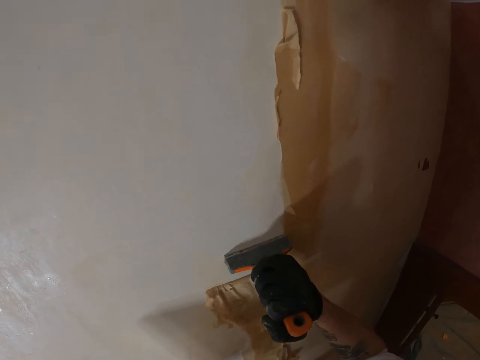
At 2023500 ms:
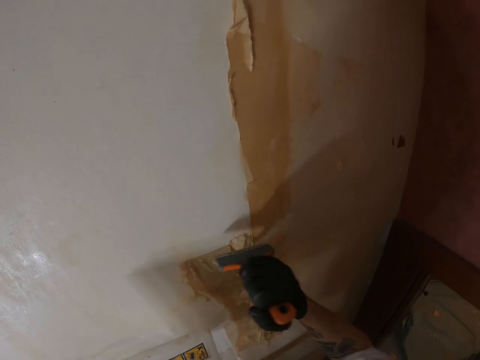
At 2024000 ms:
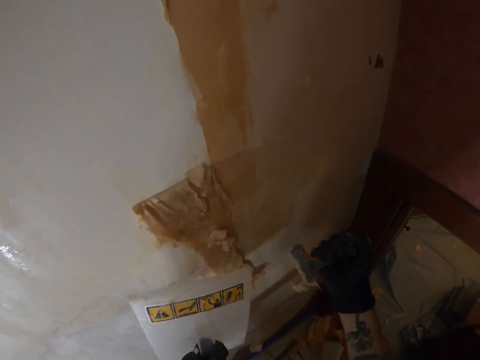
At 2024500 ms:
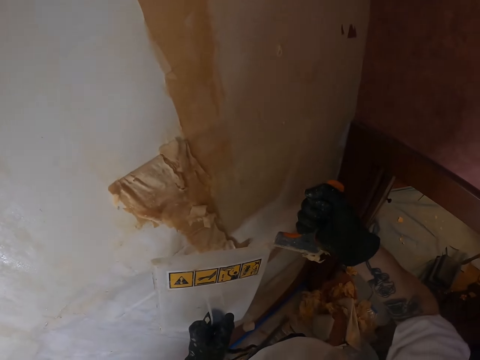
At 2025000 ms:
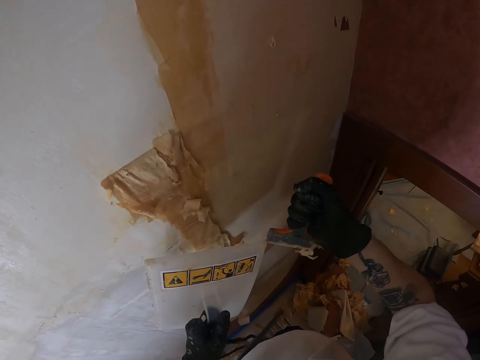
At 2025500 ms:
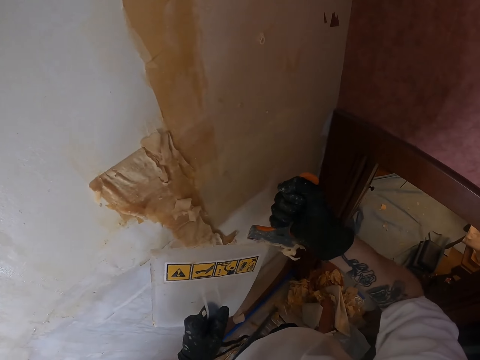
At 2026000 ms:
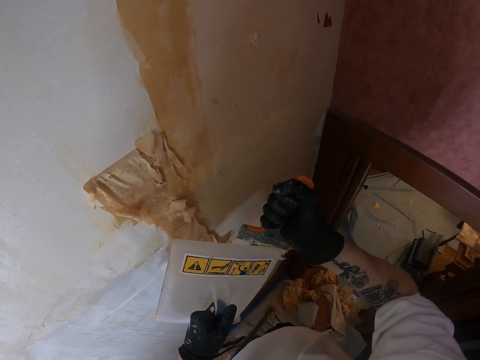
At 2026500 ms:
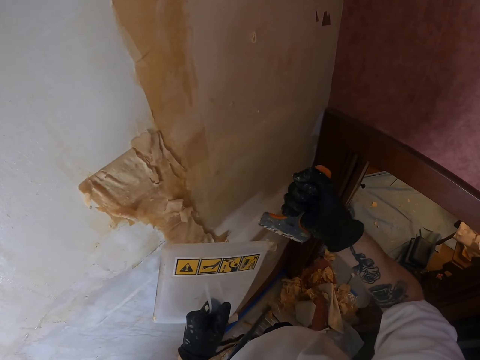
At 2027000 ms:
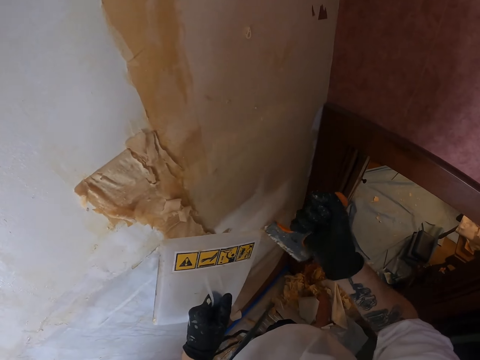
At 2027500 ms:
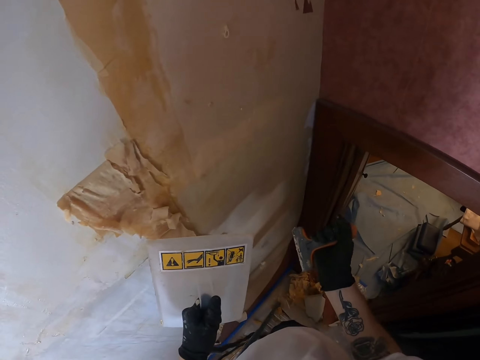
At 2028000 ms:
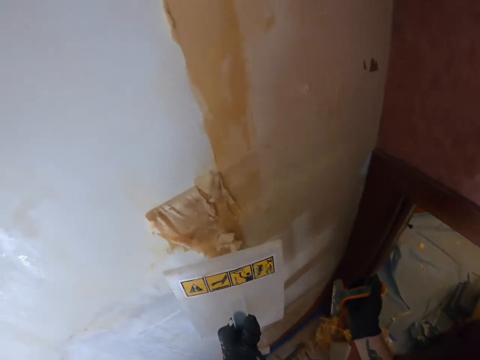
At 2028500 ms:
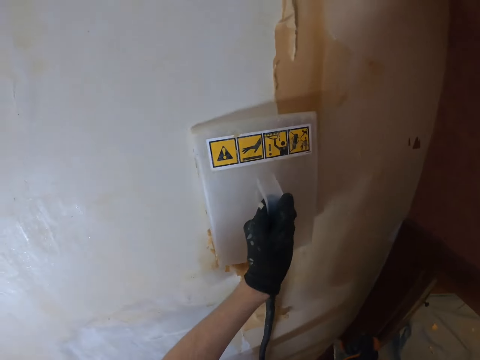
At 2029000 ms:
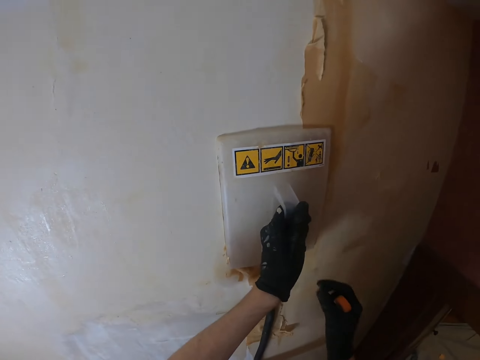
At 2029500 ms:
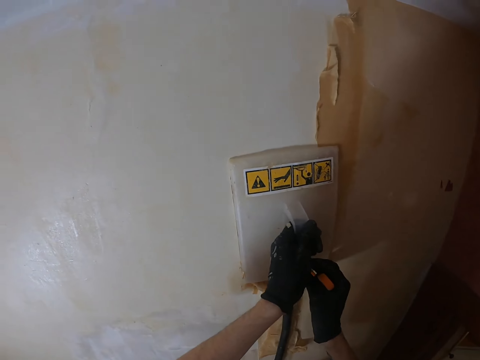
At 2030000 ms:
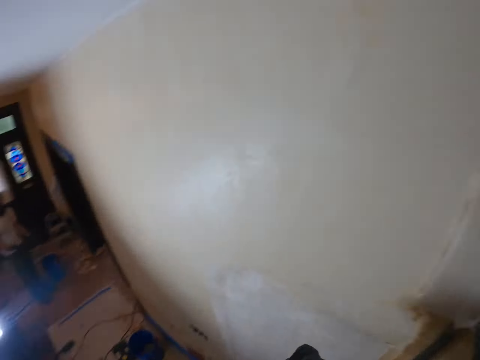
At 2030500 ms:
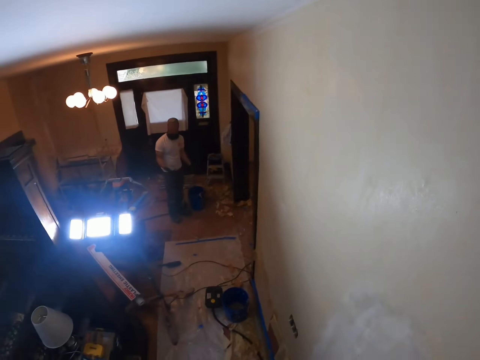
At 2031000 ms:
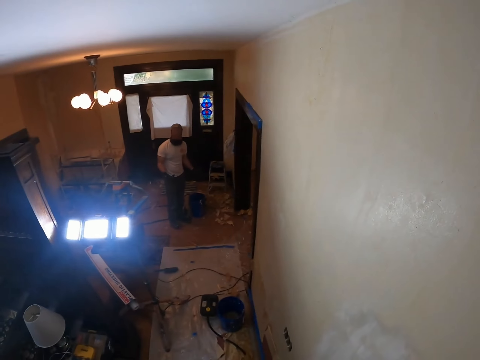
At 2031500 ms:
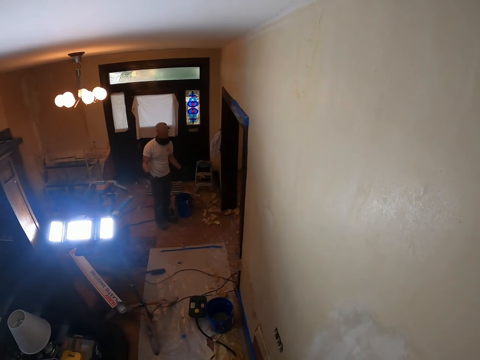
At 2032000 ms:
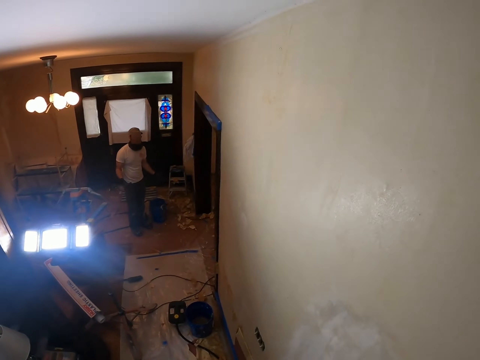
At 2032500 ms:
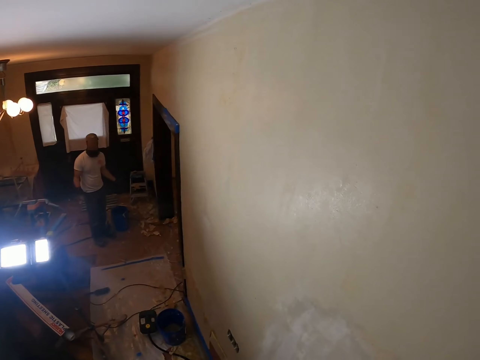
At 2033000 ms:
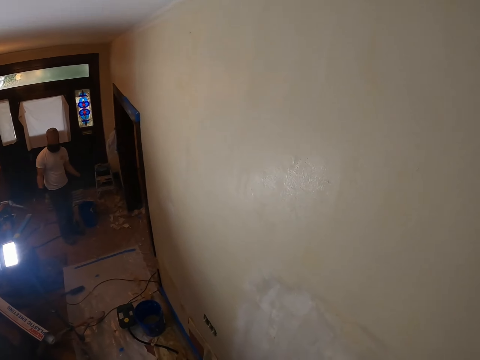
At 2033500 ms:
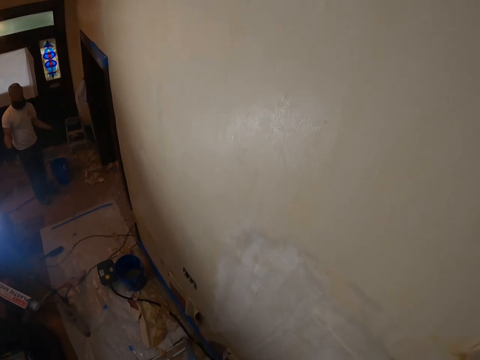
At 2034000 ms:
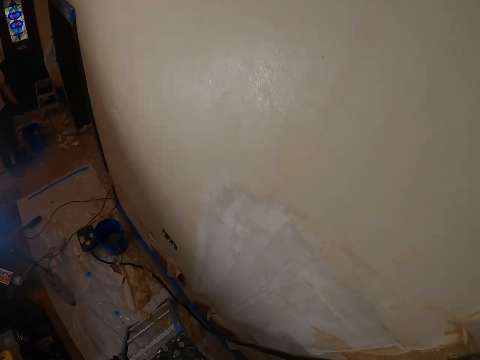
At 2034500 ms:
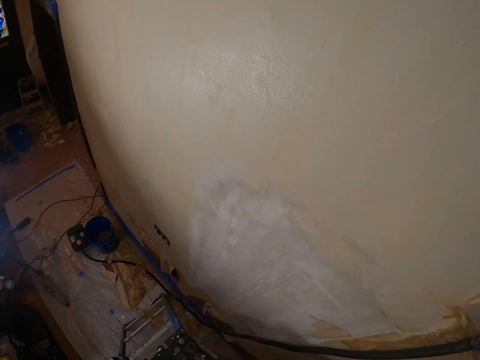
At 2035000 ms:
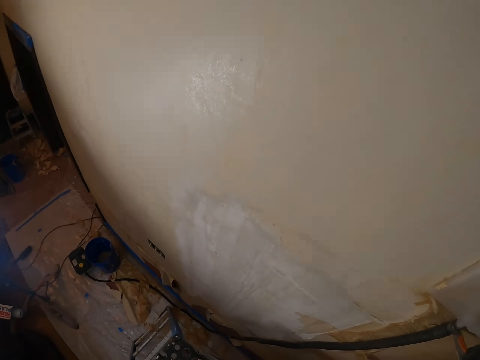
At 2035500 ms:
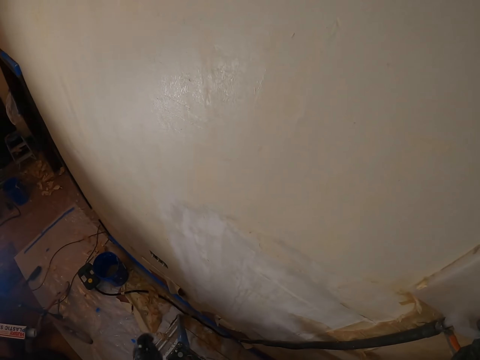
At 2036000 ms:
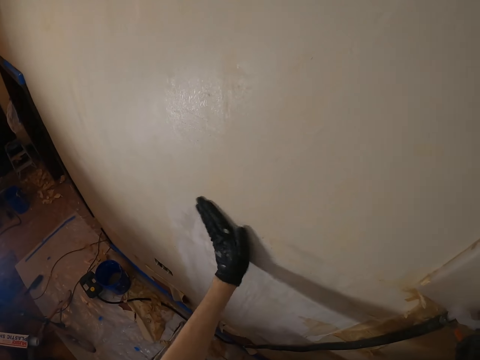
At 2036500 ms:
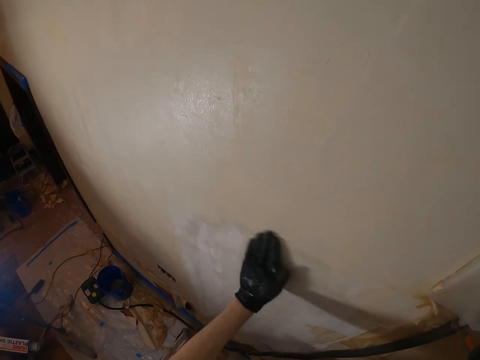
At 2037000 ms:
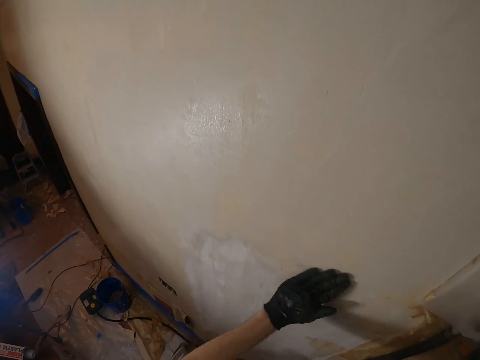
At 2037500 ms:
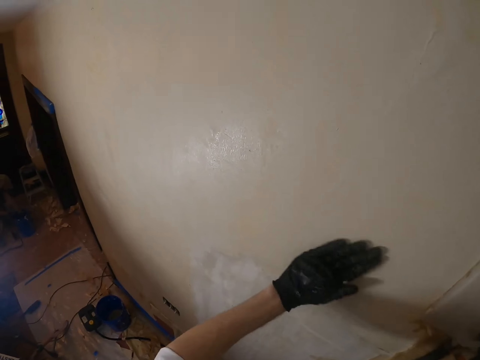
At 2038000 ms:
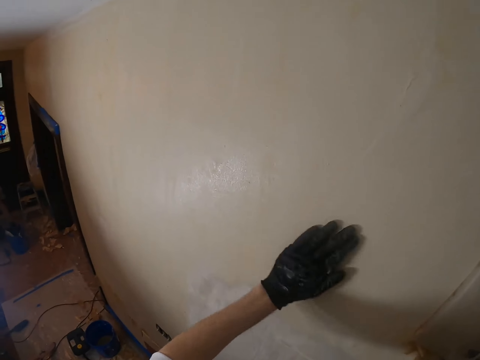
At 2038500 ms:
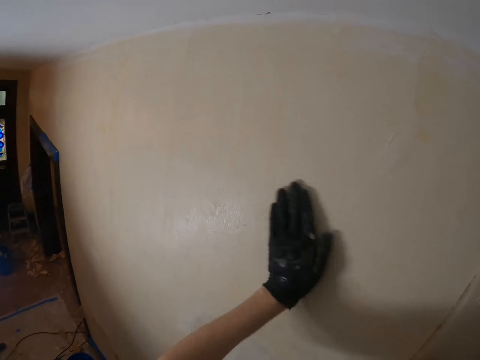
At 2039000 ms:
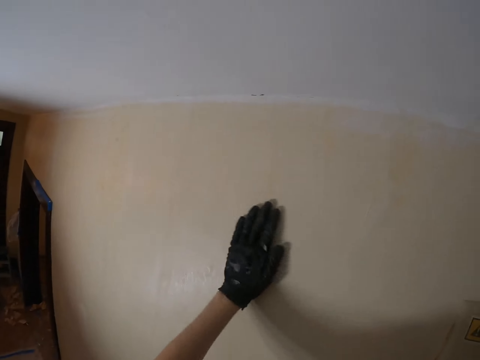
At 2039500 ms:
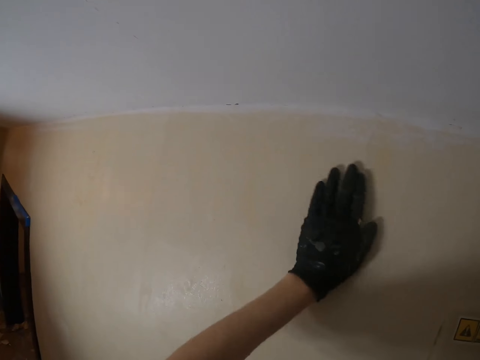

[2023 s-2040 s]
The camera wearer moves both hands. They remove paint from the scraper with the plastic float. They lift the plastic float. They press the plastic float on the wall. They hold something beside the wall. They look around. They look at a man. The man converses with the camera wearer. The camera wearer looks around. They rub the left hand on the wall.

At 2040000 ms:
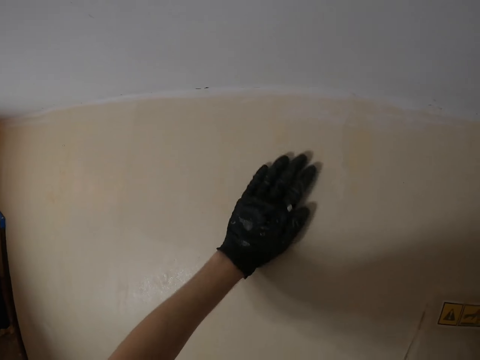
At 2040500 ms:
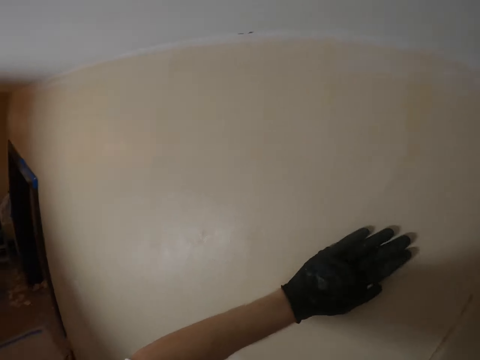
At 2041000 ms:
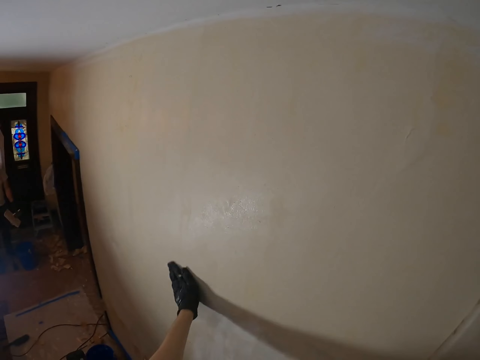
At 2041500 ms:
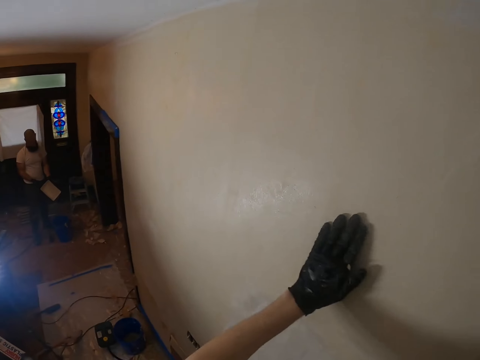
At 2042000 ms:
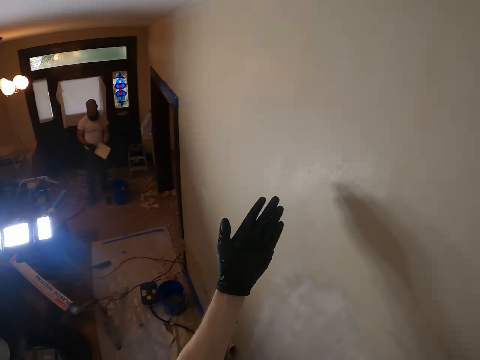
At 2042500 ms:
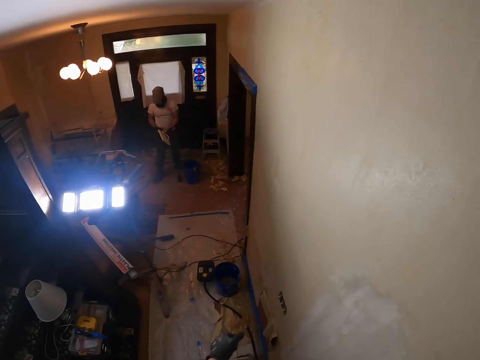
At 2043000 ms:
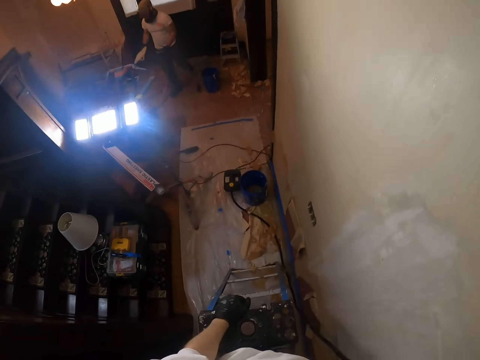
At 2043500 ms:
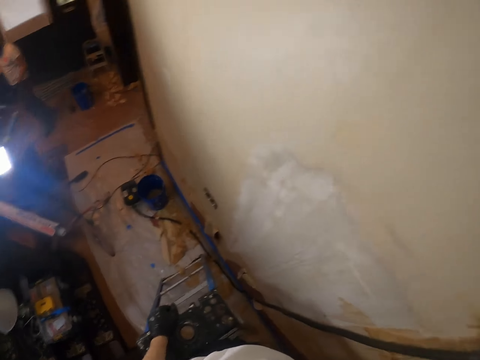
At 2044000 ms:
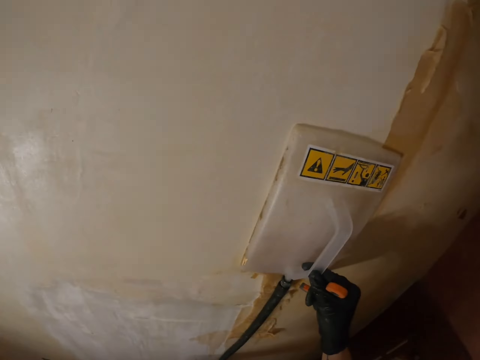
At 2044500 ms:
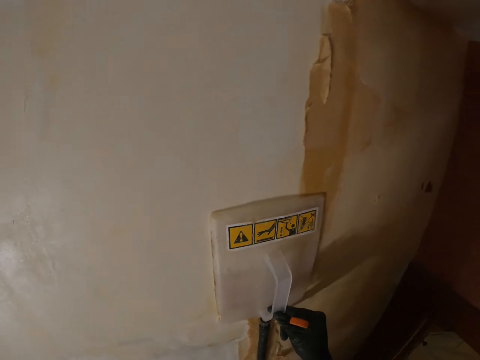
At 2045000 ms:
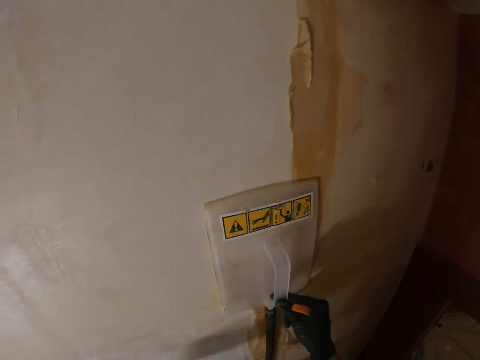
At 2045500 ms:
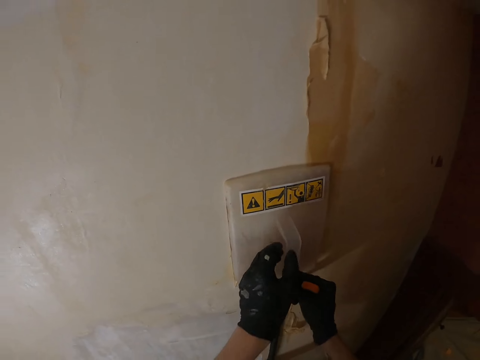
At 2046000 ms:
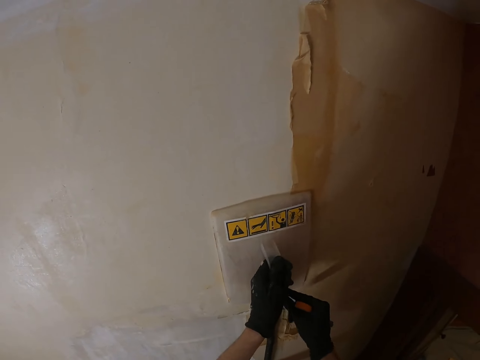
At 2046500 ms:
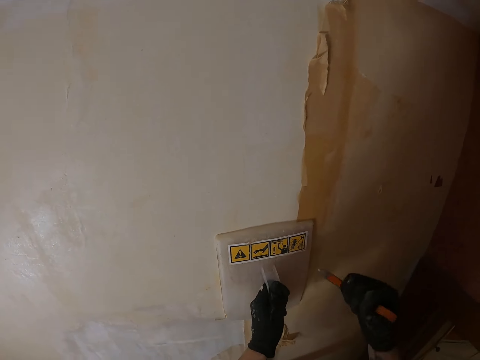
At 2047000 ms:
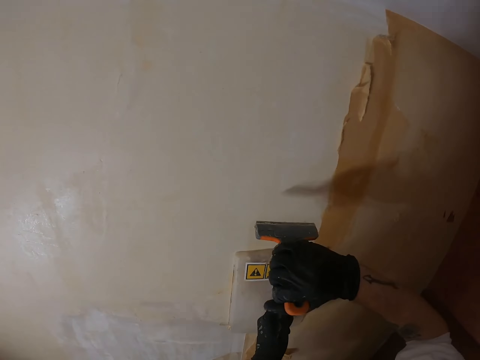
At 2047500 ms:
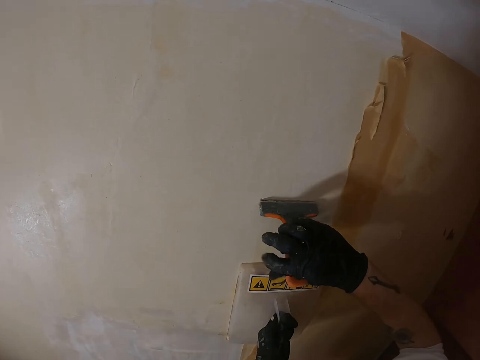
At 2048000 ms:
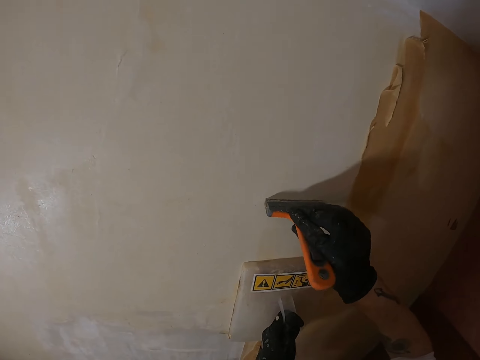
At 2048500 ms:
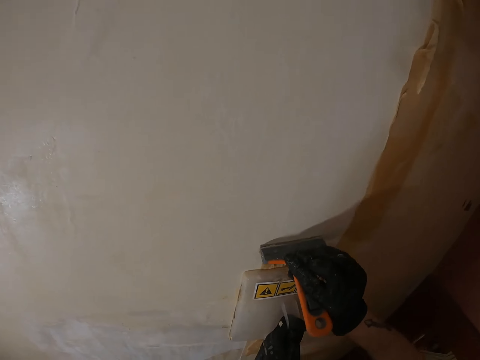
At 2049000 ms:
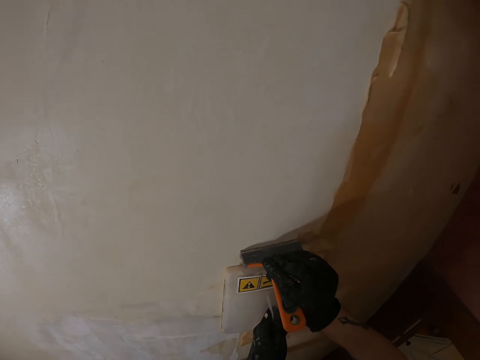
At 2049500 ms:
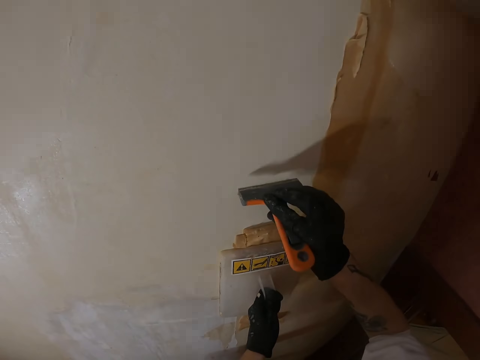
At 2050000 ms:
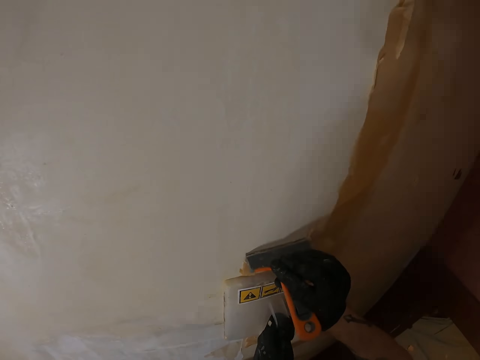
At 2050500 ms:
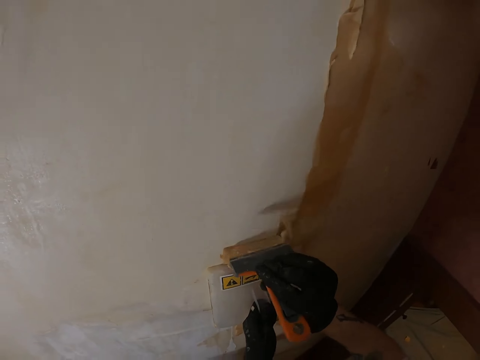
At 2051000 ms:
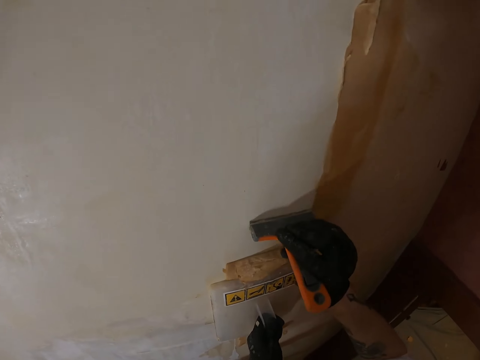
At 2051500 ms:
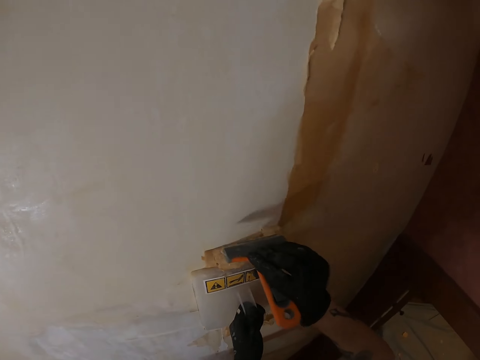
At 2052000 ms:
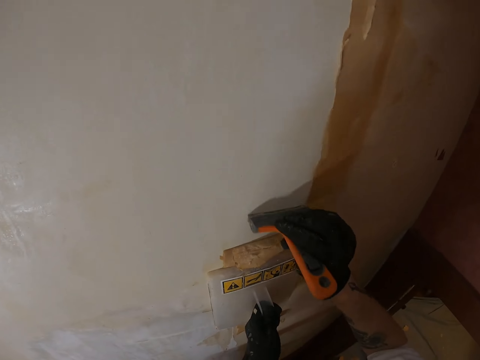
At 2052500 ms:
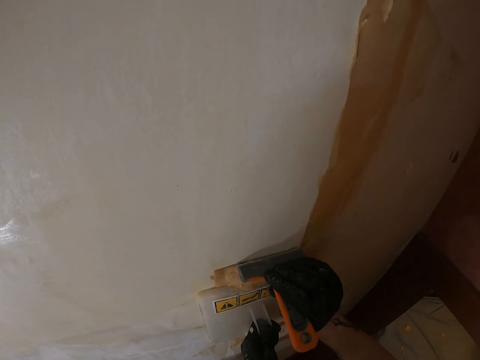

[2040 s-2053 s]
The camera wearer looks at the left hand. A man walks around. The camera wearer looks around. They look at the plastic float. They move the plastic float. They transfer the plastic float to the left hand. They lift the right hand. They remove paint from the wall with a scraper.
